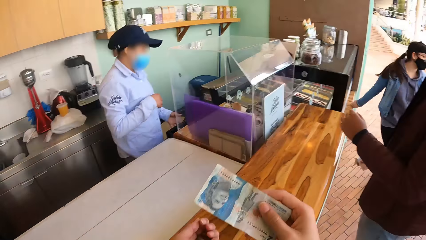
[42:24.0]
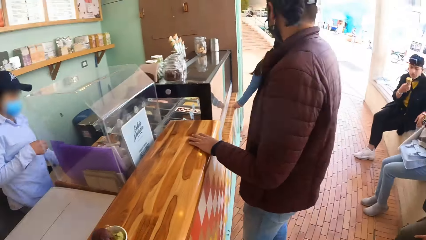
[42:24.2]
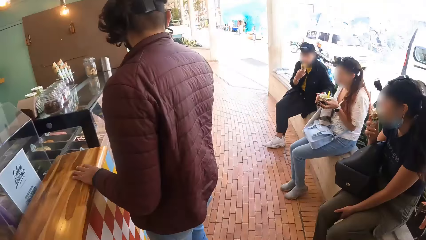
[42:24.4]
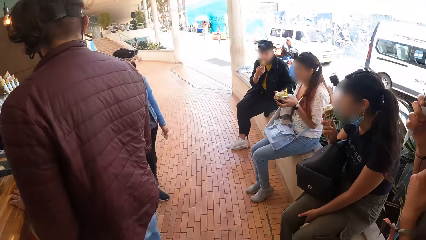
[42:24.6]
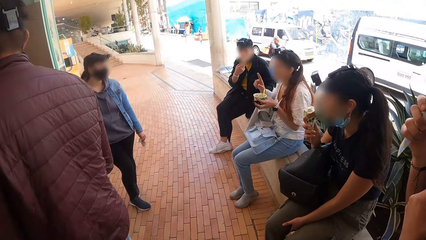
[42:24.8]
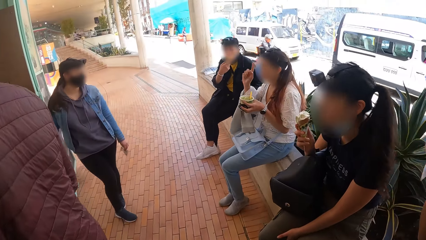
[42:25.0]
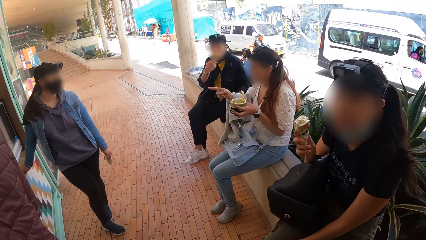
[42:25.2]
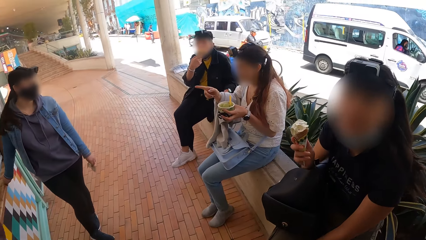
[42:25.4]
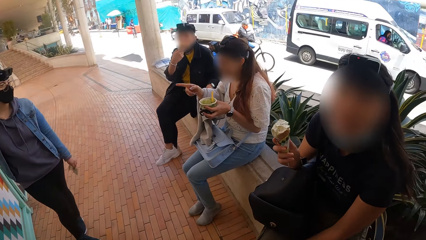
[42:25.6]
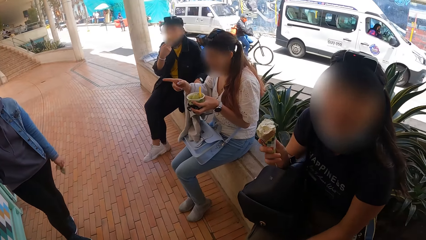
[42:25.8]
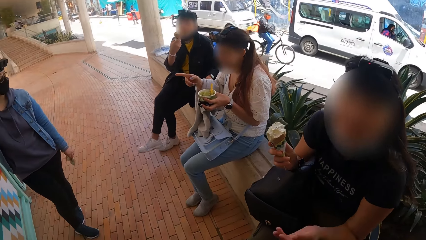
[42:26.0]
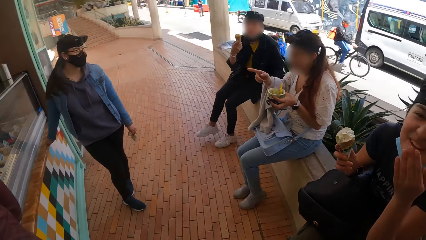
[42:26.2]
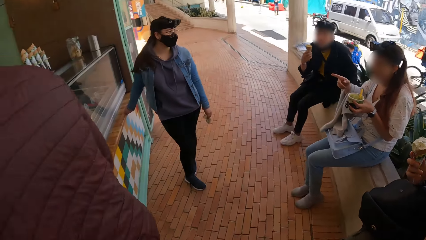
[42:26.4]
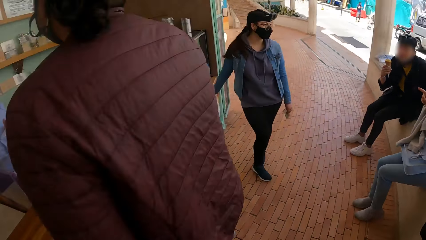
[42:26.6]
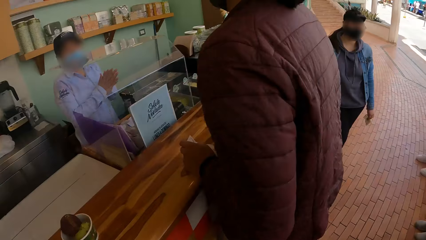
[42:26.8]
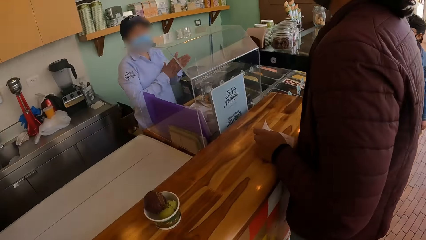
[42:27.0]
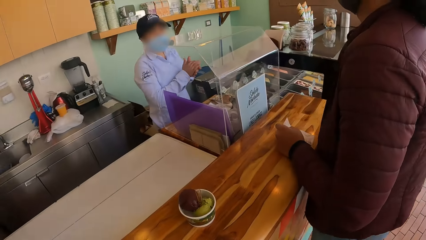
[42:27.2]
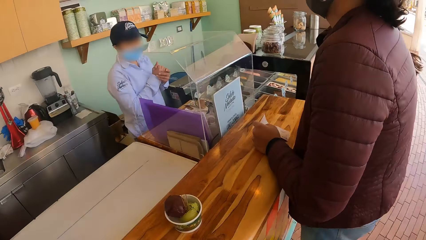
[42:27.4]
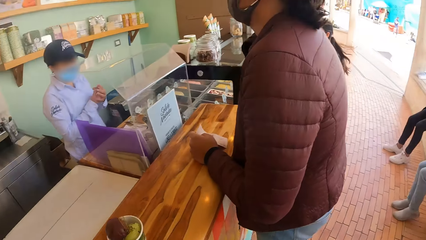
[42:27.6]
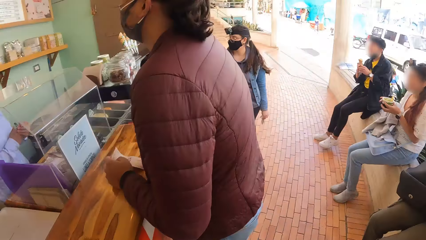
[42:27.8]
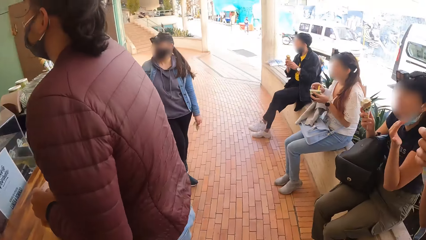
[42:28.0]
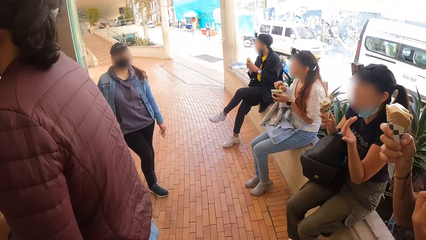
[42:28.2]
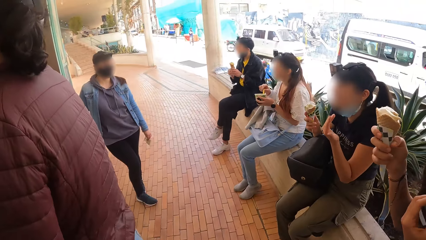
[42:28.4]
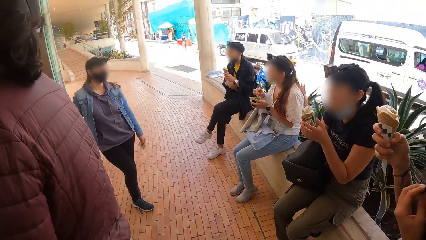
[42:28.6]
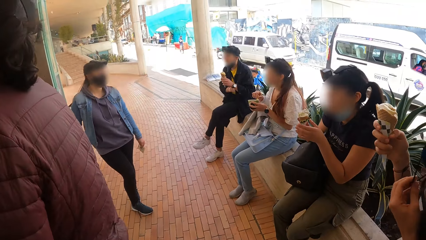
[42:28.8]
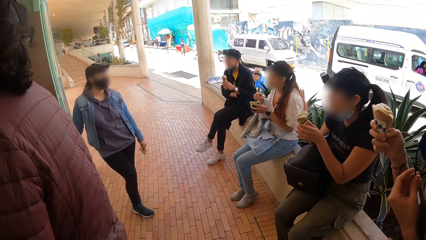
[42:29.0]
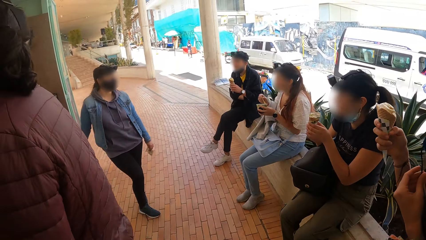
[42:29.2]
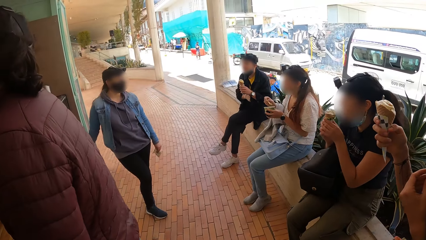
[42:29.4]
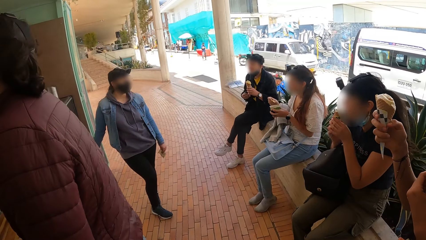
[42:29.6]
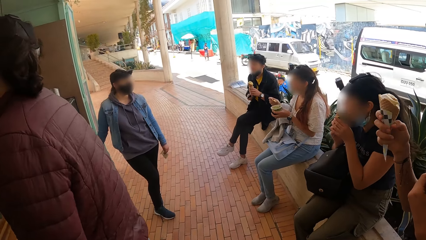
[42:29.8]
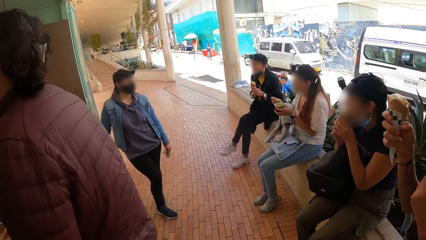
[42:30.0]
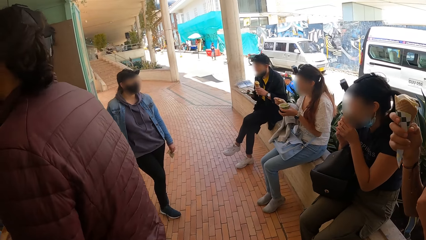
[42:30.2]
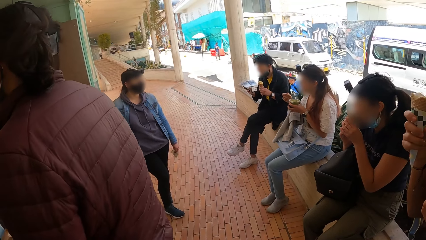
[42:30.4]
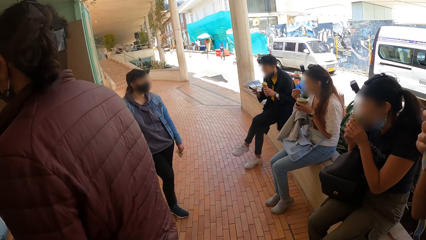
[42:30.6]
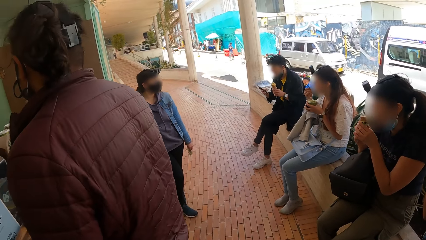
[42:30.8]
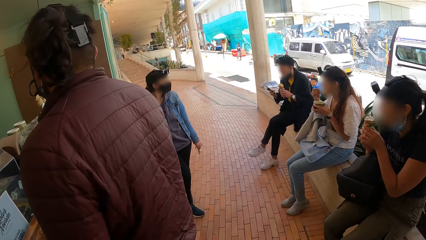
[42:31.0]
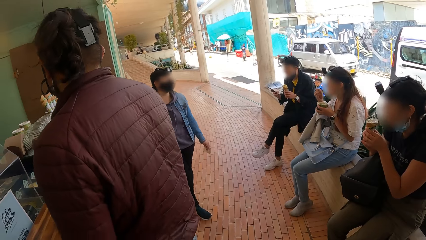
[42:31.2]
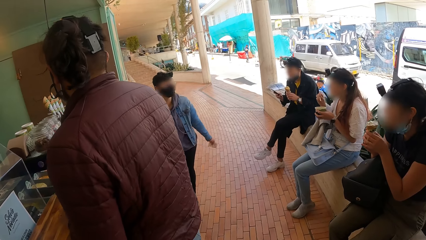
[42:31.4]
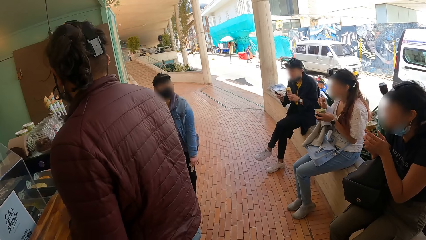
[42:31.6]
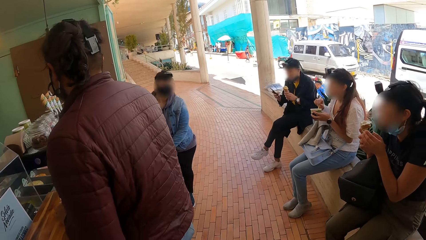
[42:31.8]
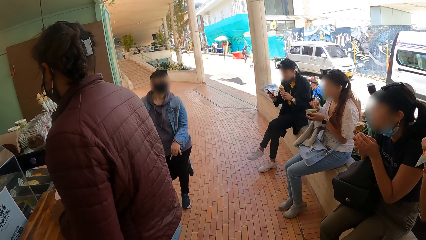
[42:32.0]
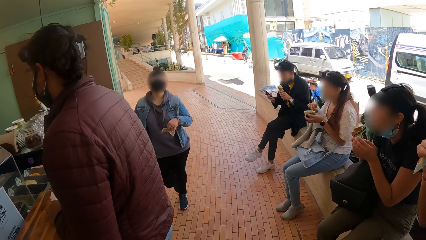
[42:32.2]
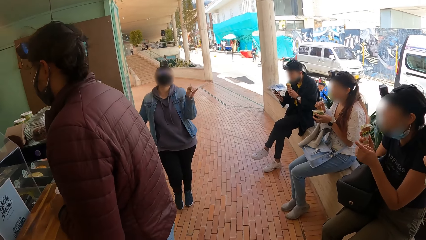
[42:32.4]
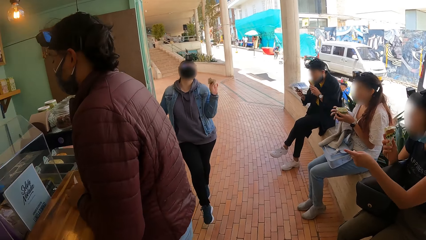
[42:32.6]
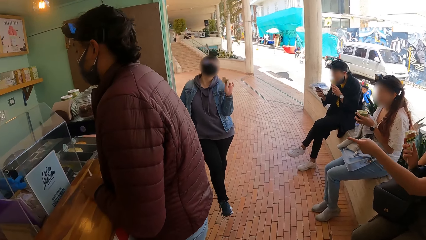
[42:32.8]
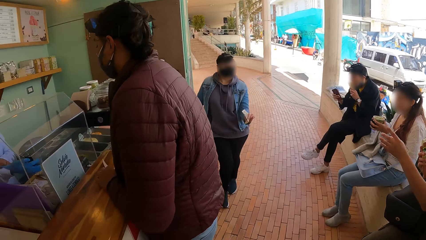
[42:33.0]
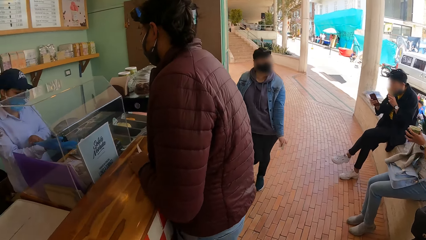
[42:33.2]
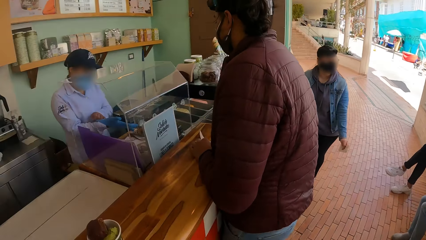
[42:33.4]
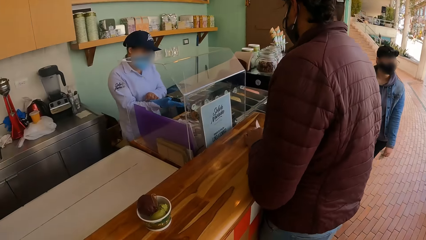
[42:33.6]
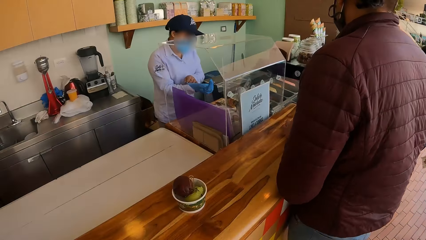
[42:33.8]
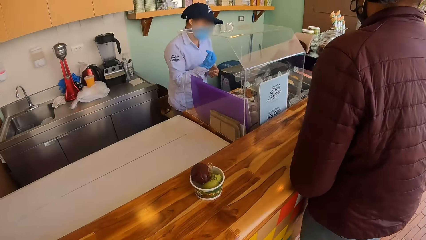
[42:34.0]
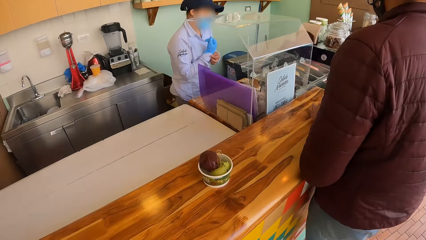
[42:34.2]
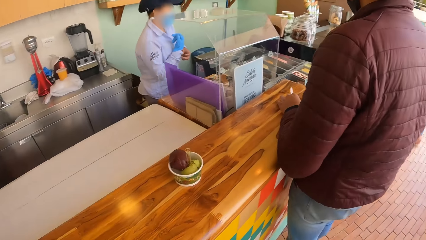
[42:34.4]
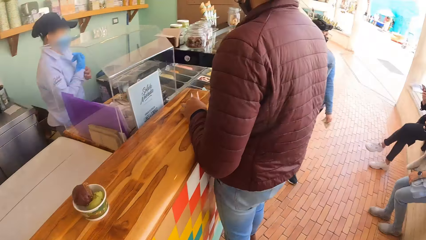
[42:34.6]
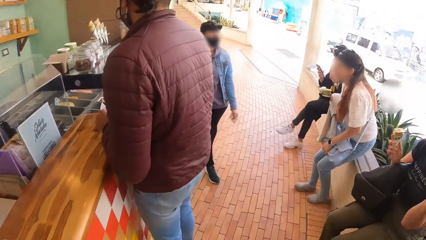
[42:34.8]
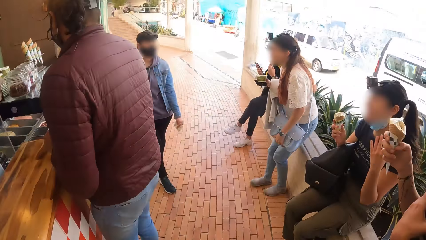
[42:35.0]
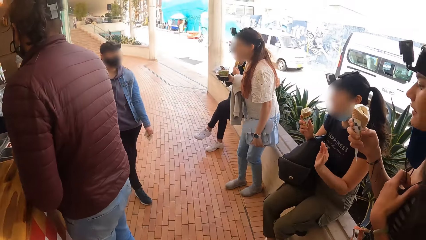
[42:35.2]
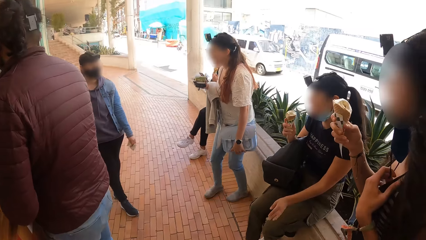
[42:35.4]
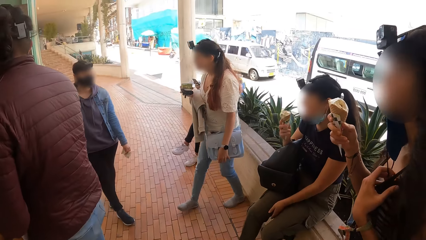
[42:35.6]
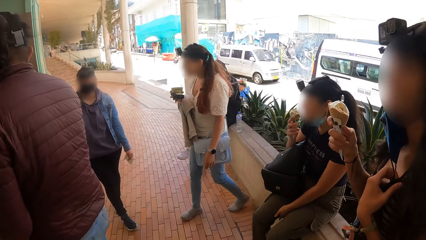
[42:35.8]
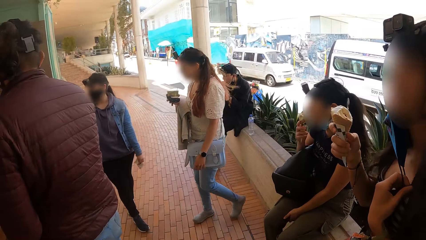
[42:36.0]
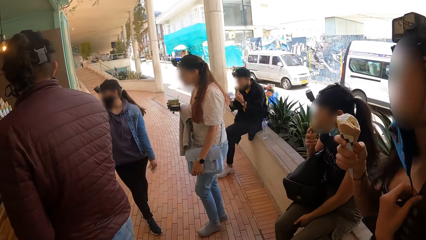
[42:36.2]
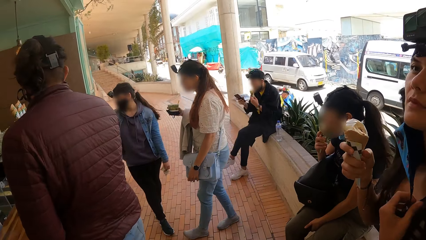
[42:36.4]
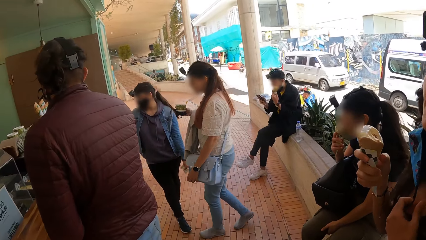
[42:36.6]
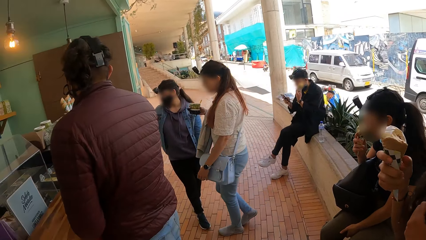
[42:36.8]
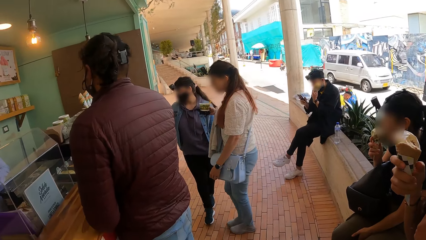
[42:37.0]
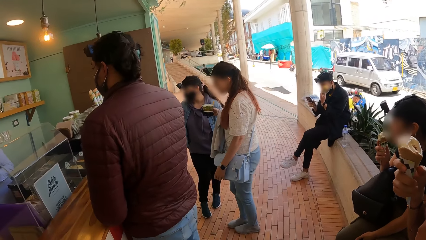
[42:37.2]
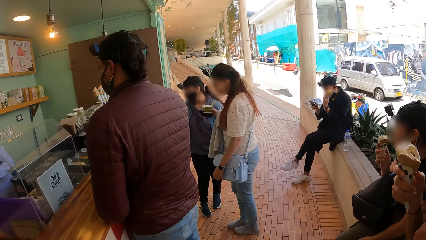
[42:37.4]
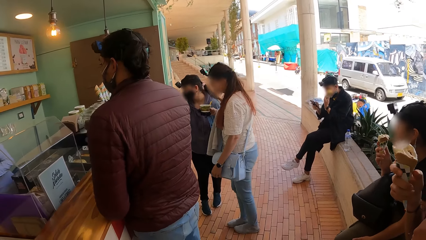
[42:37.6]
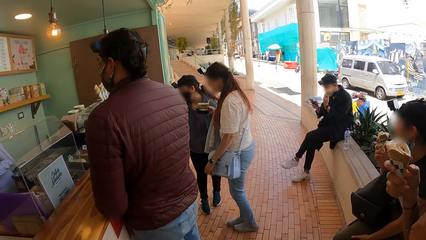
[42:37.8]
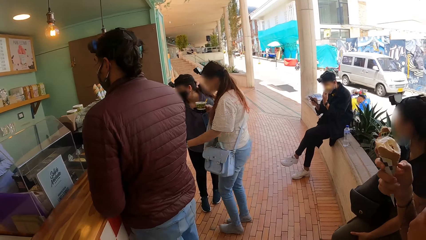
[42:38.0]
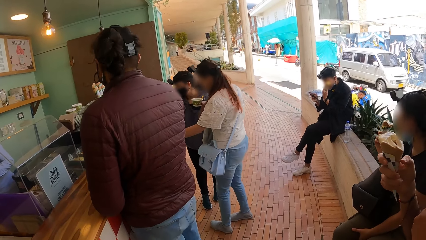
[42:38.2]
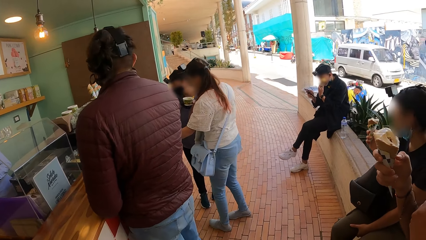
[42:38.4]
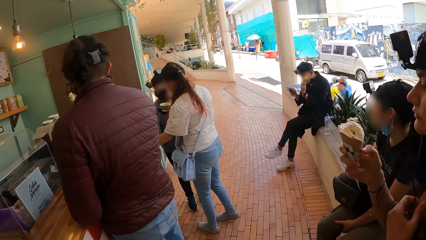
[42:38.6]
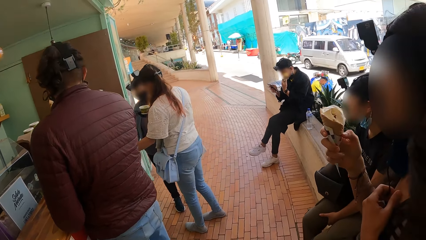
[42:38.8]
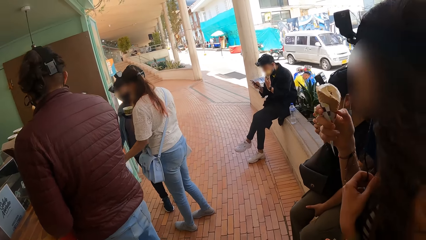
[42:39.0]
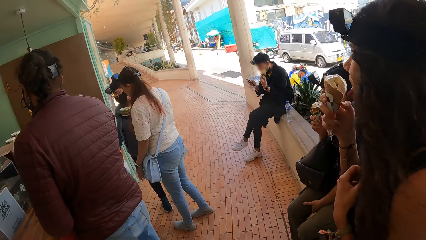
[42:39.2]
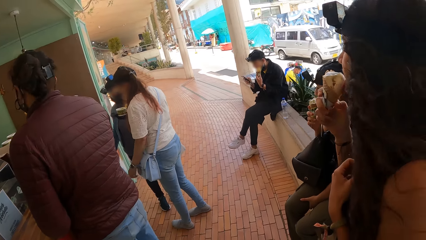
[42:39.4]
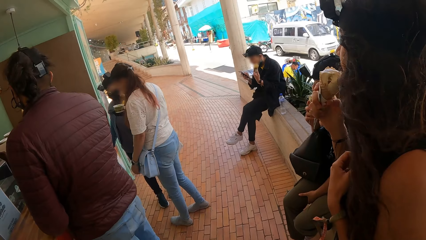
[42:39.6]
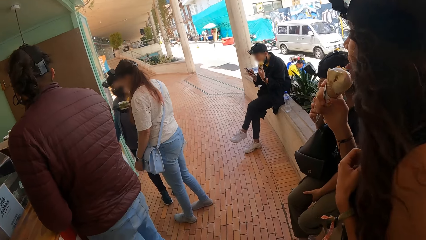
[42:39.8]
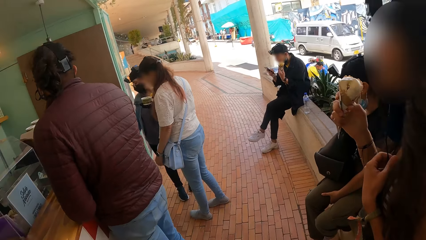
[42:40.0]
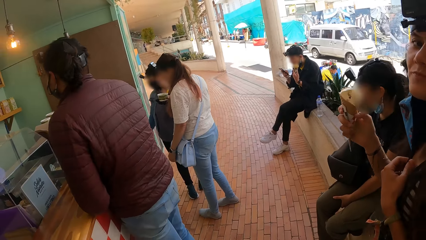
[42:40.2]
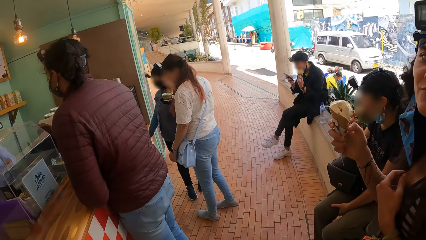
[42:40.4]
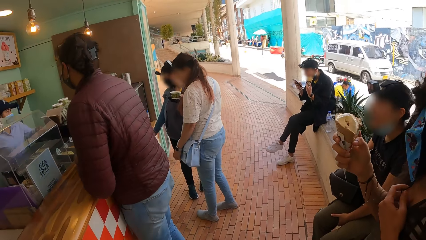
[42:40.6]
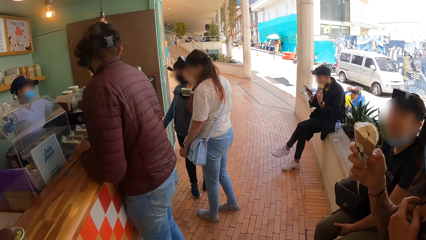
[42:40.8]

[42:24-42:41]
The camera wearer holds money with both hands. They look around. A person eats ice cream. Another person eats ice cream. Another person eats ice cream. Another person stands on the counter. The first person goes to the counter.
